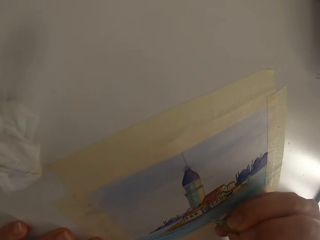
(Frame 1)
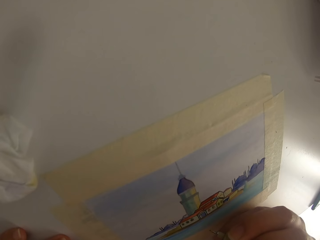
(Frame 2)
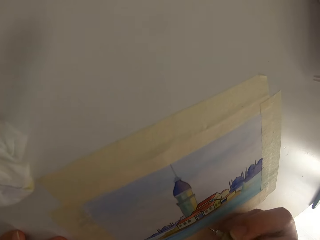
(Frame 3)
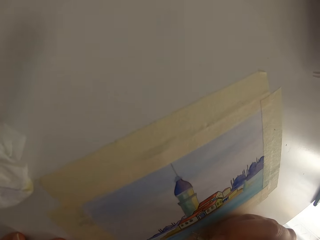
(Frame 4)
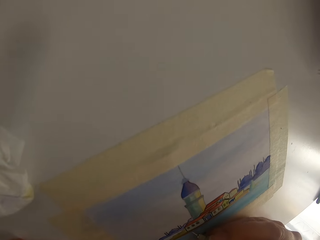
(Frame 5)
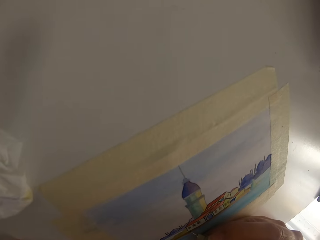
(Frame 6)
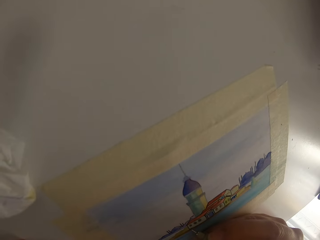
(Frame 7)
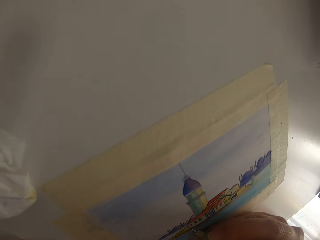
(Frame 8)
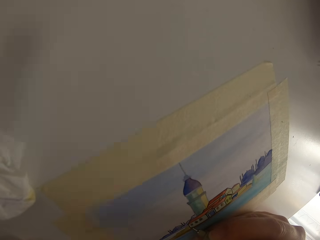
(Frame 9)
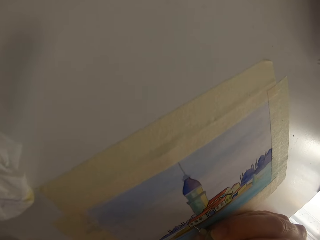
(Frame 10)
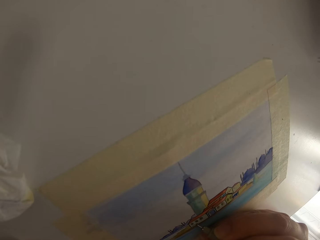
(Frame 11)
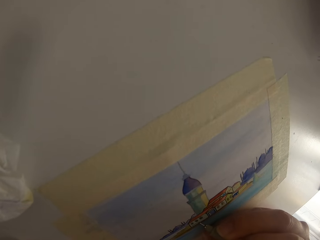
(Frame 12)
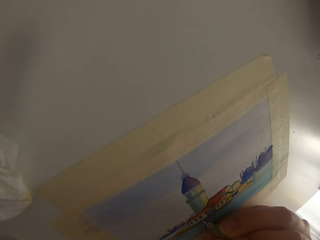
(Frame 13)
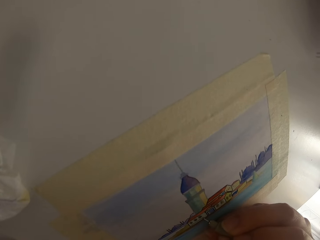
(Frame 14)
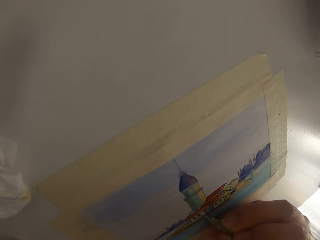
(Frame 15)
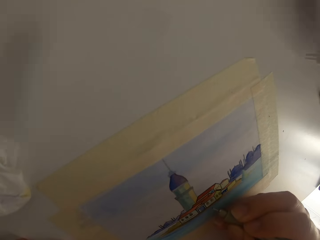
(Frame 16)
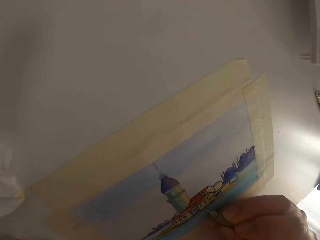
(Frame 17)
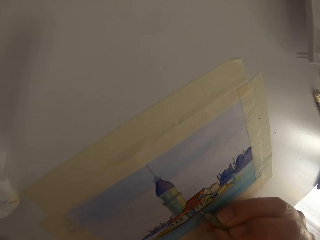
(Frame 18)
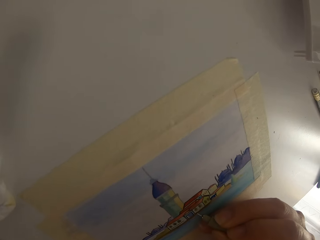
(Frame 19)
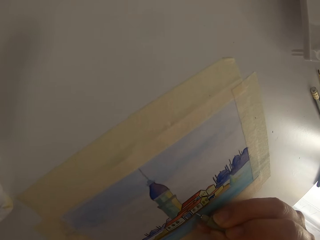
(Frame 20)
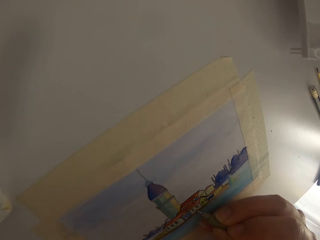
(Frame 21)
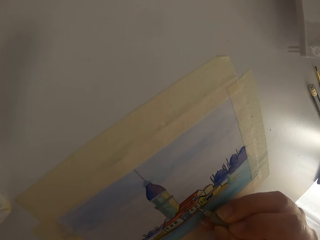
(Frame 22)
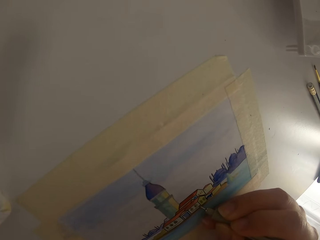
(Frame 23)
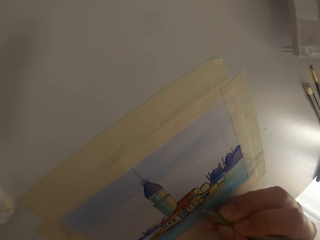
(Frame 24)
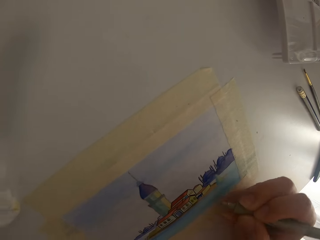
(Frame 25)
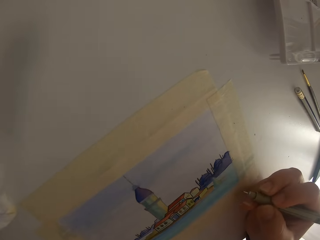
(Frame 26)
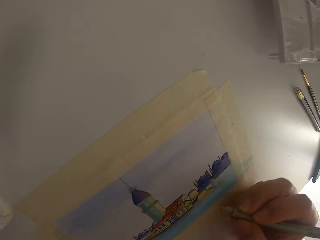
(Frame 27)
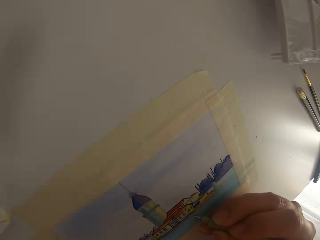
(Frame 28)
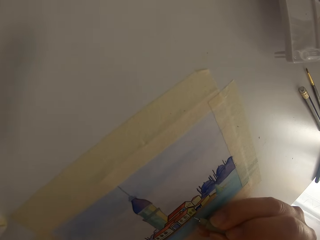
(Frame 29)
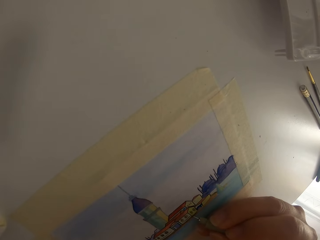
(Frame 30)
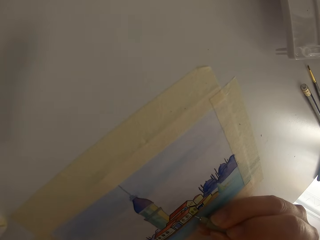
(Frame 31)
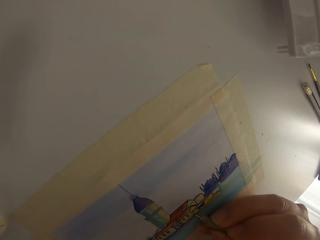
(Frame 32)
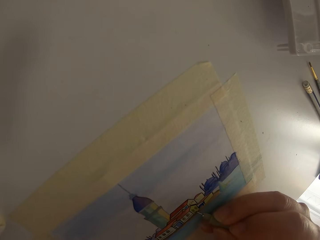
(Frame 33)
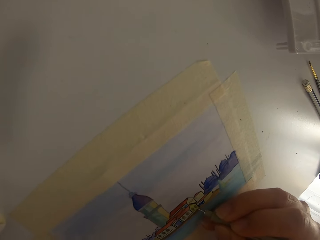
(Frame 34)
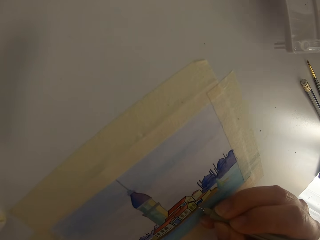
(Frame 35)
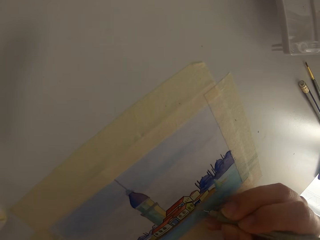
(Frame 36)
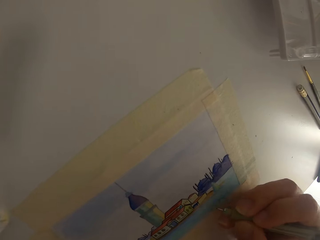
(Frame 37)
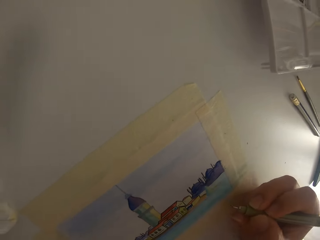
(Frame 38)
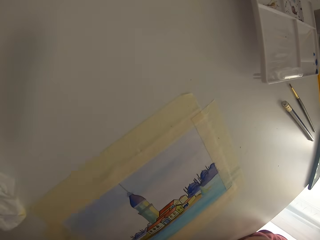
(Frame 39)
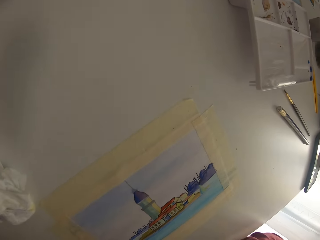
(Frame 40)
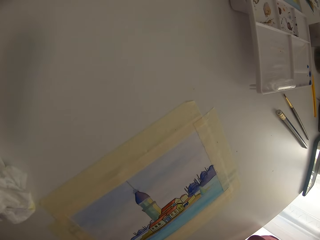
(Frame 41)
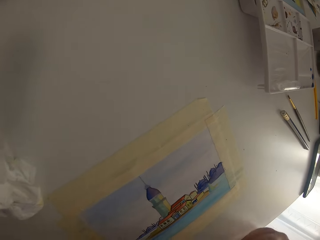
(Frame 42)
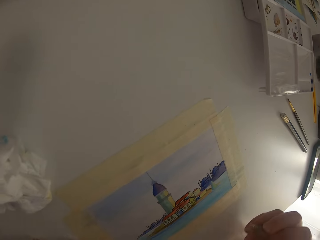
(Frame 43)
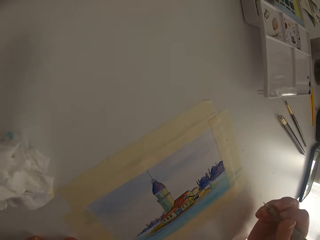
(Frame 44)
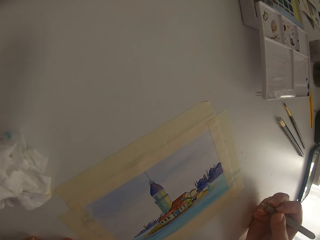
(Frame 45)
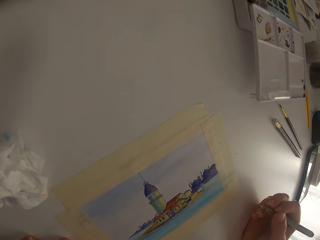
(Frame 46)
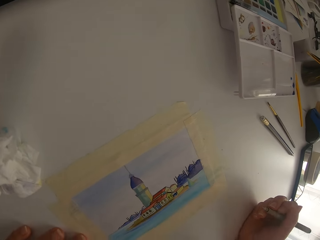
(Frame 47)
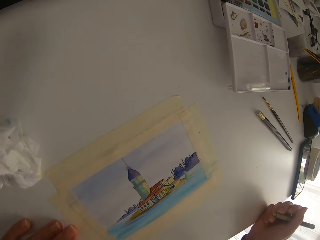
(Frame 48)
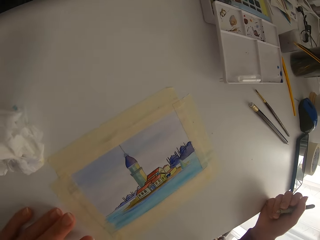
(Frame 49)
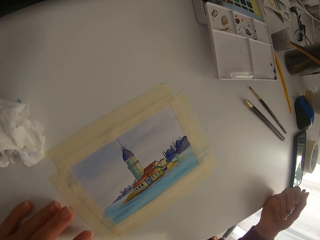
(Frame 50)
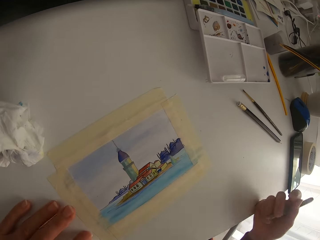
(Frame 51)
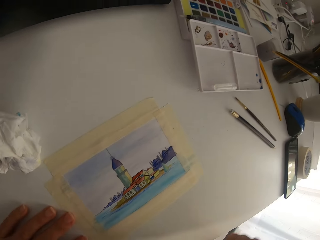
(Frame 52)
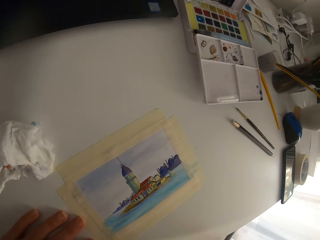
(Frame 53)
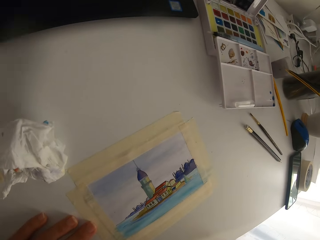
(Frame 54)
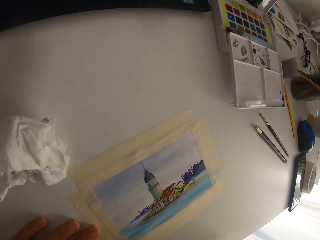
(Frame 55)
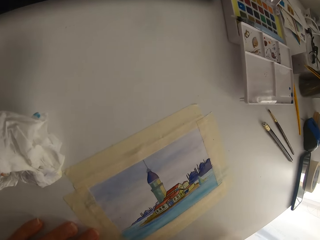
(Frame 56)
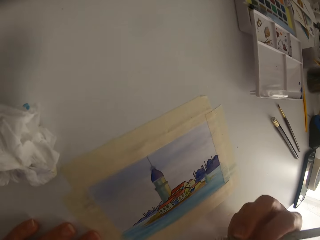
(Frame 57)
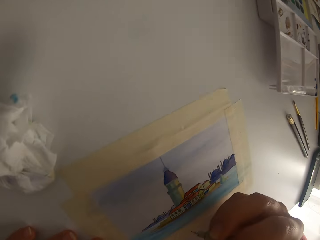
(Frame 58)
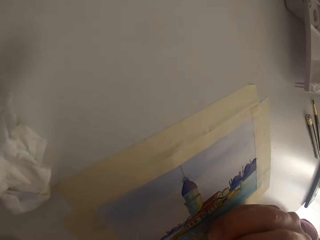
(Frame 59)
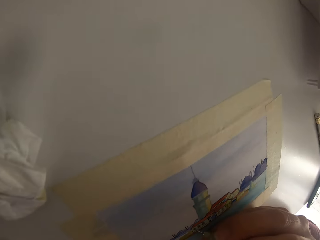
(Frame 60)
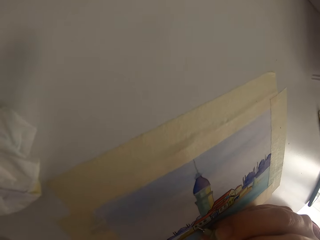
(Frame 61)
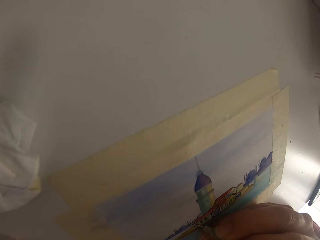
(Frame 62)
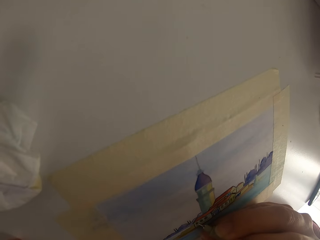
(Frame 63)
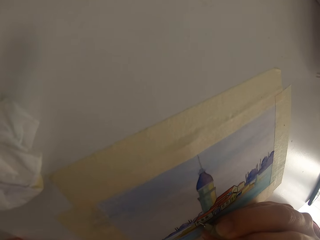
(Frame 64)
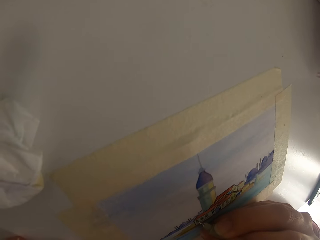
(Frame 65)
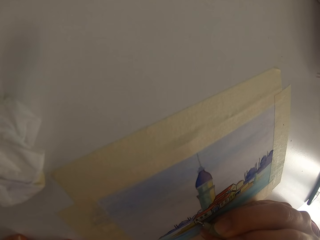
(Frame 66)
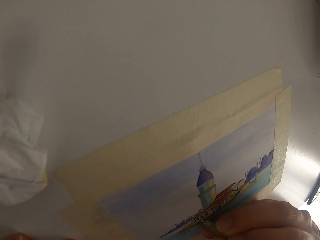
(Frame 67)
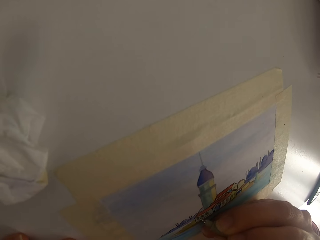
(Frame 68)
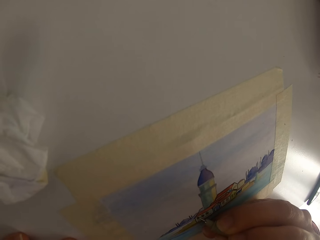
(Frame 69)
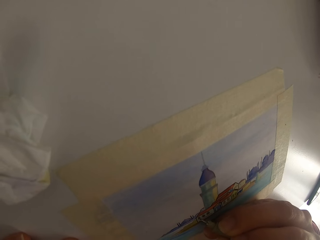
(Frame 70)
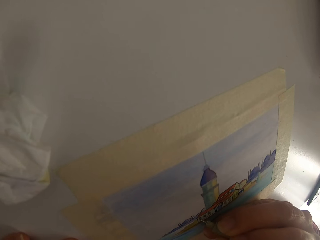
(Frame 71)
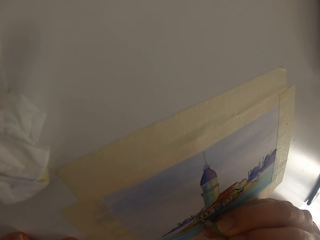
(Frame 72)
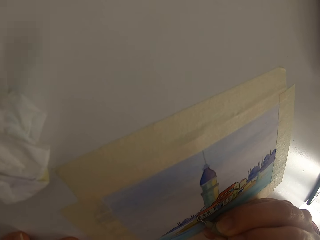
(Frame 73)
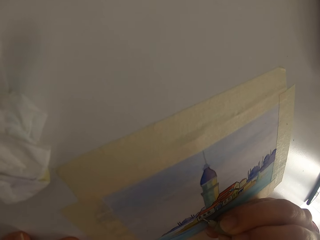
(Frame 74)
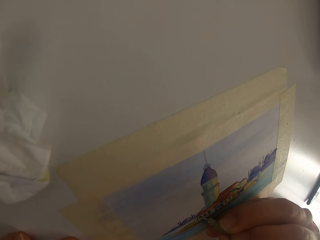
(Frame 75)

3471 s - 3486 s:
The camera wearer draws on the paper with a pen. They pause drawing.

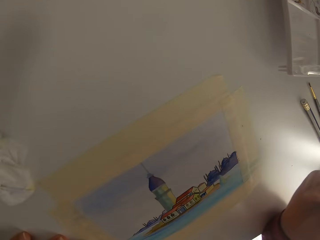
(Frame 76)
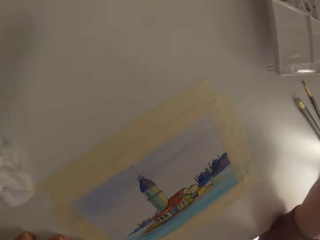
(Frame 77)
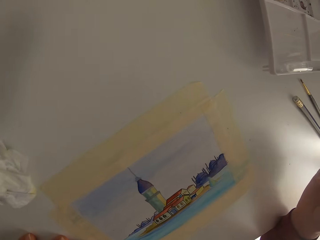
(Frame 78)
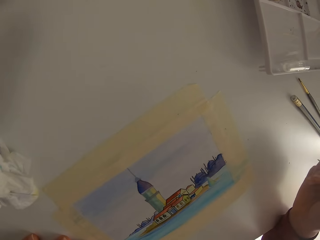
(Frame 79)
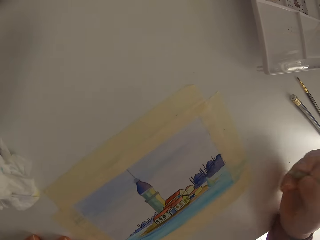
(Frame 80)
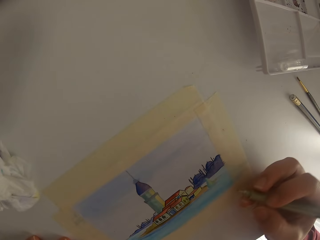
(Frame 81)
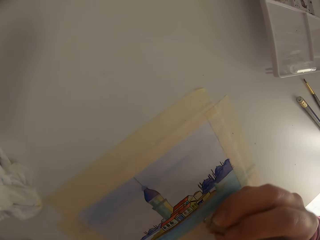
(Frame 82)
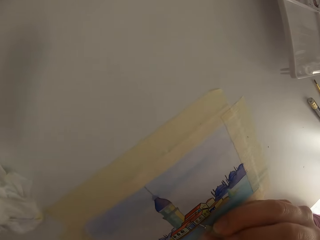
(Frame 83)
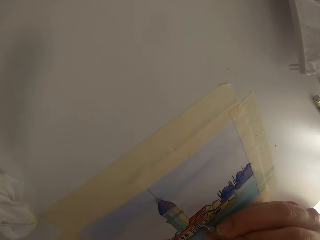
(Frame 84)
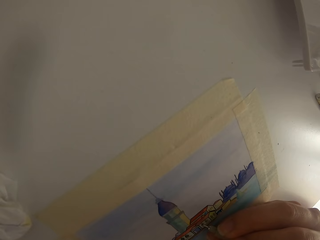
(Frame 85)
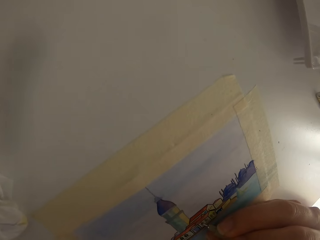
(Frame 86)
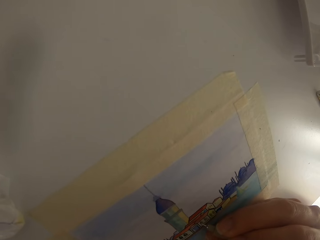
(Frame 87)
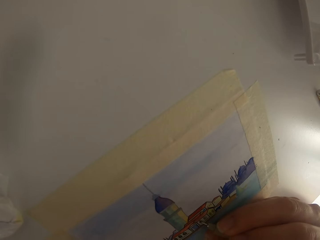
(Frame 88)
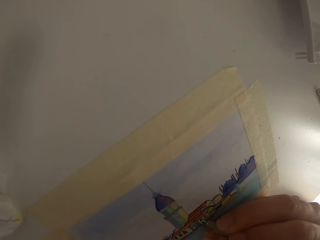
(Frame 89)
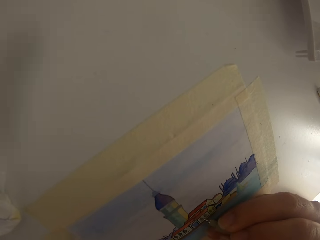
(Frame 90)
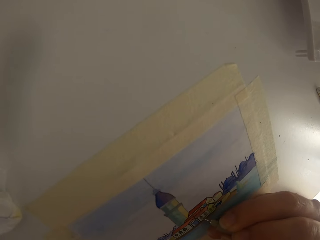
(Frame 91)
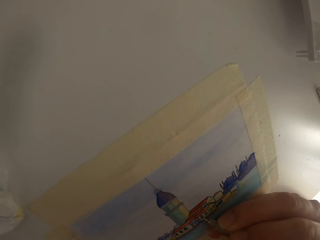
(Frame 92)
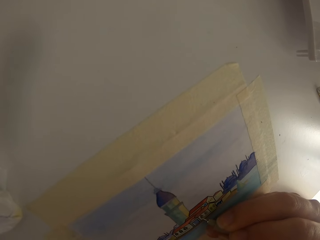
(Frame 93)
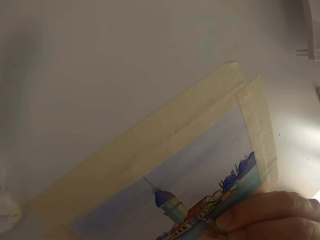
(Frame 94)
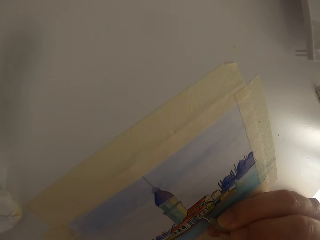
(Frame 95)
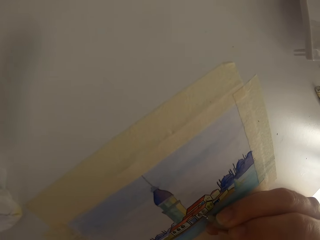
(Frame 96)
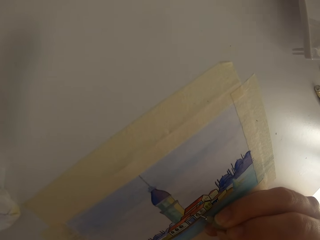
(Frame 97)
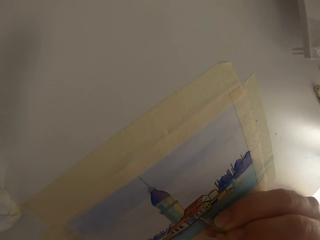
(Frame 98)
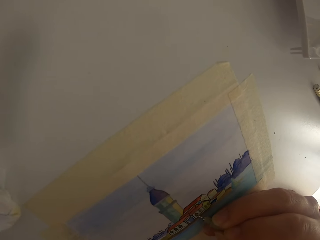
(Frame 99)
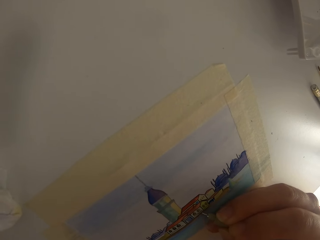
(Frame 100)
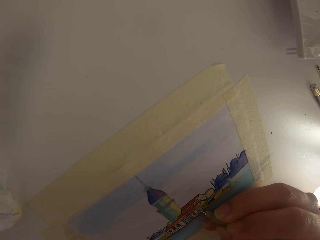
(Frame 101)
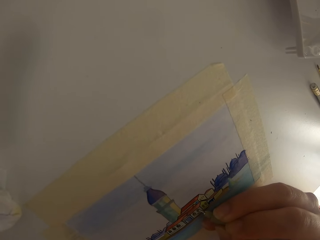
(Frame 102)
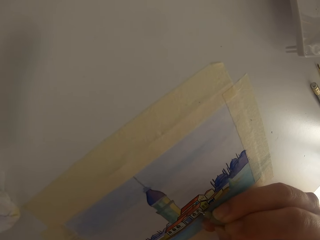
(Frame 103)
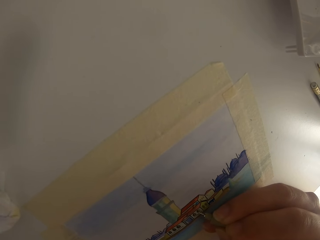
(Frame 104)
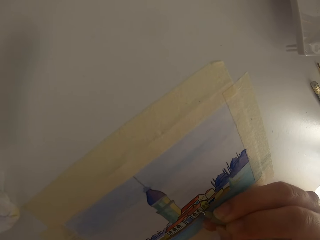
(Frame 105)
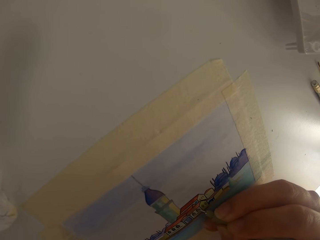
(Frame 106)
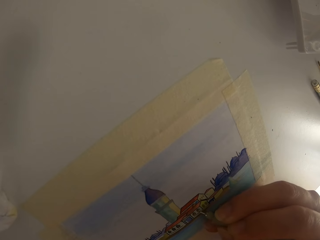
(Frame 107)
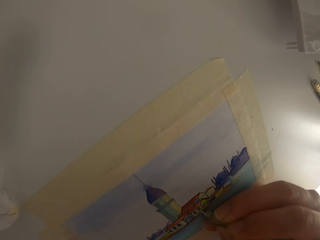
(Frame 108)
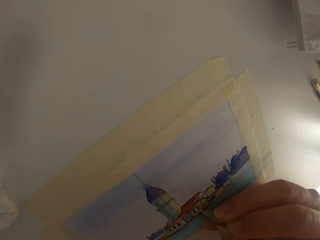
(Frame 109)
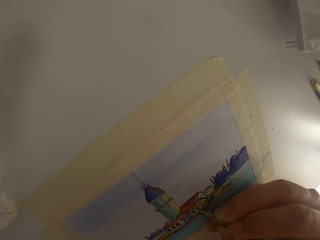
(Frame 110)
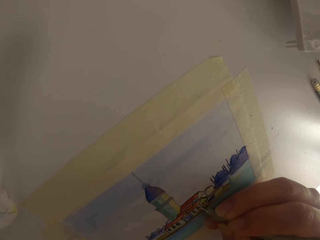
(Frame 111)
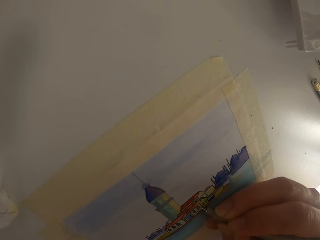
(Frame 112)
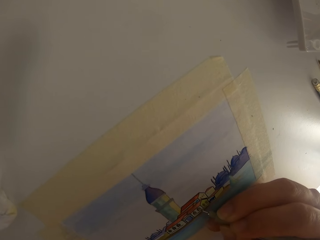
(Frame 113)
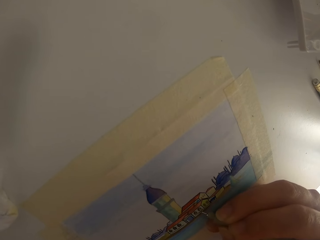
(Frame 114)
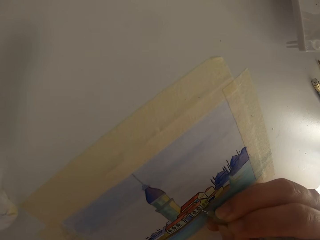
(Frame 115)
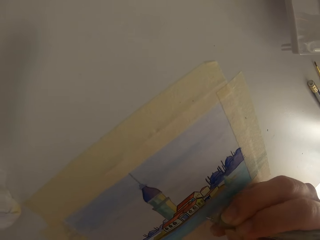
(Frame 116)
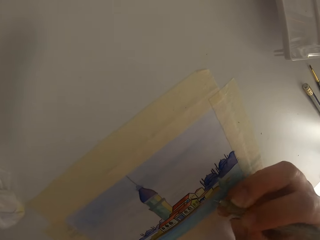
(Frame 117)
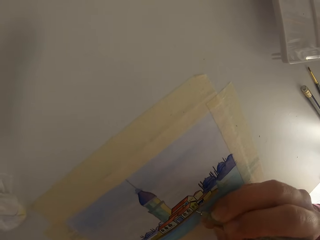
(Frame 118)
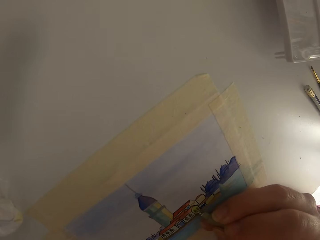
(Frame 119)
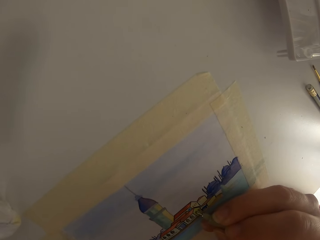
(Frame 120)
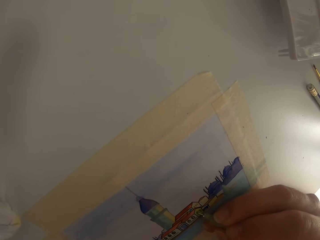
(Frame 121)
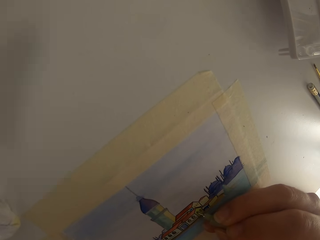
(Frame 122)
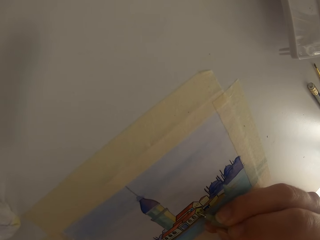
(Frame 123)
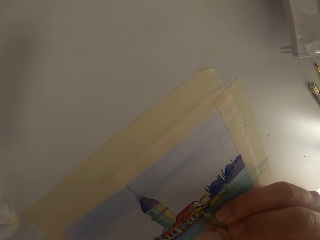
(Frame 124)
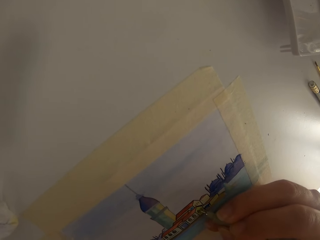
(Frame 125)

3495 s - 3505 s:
The camera wearer draws on the paper with a pen. They pause drawing.
